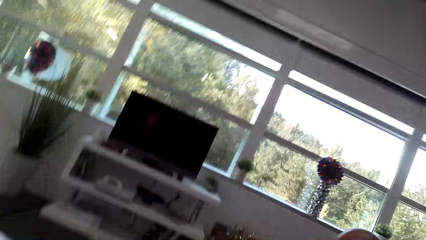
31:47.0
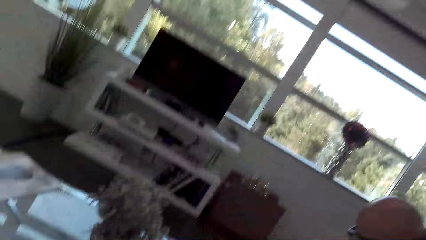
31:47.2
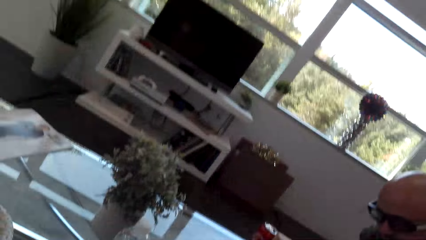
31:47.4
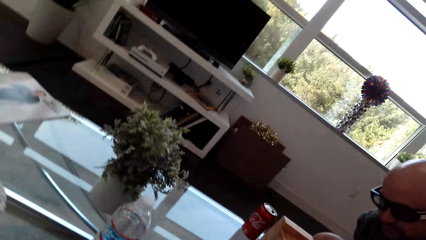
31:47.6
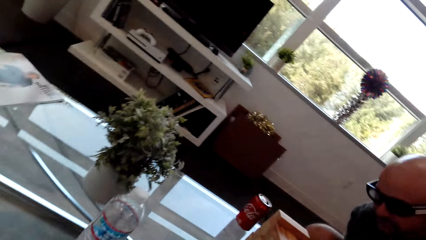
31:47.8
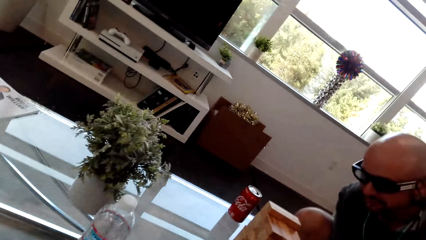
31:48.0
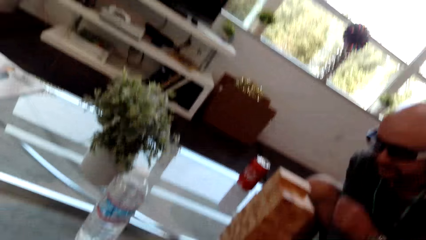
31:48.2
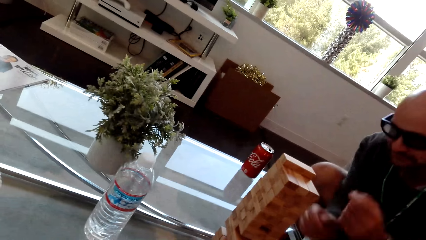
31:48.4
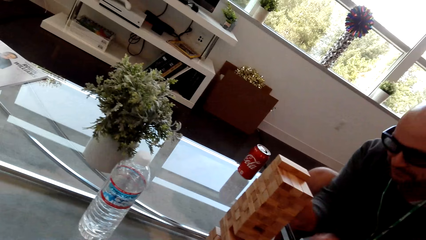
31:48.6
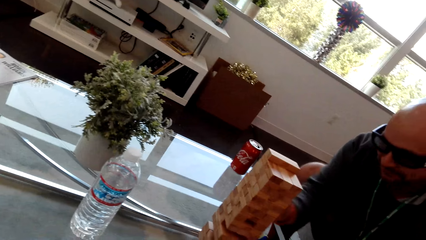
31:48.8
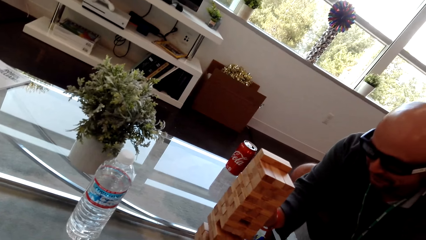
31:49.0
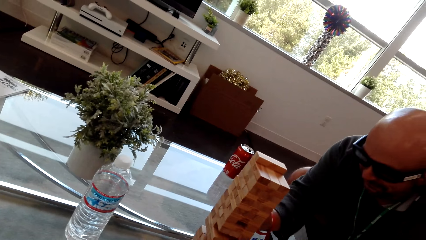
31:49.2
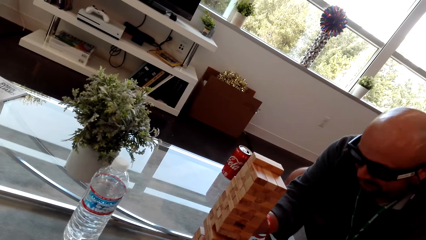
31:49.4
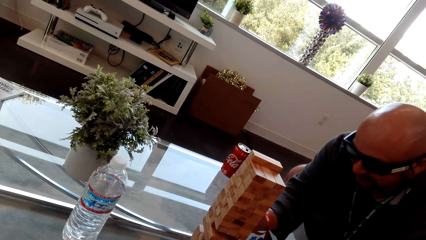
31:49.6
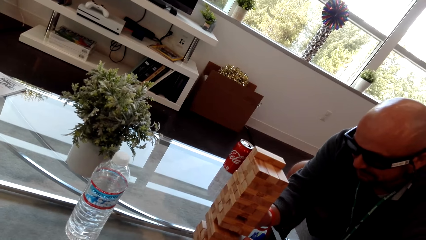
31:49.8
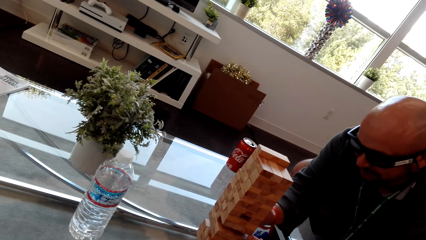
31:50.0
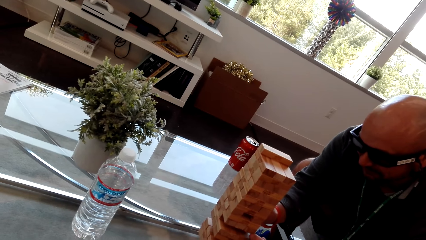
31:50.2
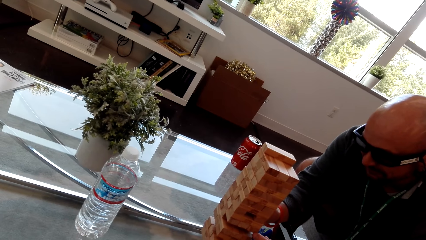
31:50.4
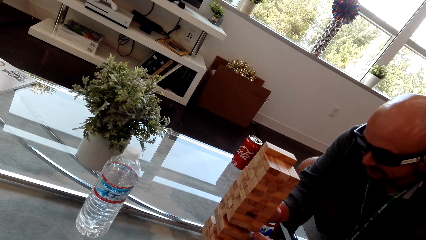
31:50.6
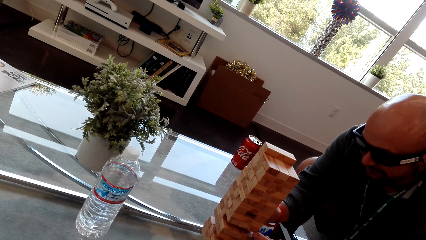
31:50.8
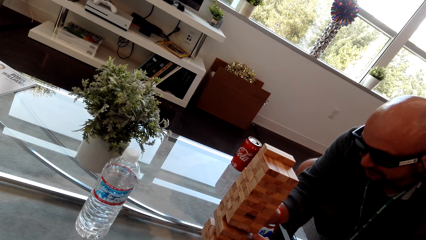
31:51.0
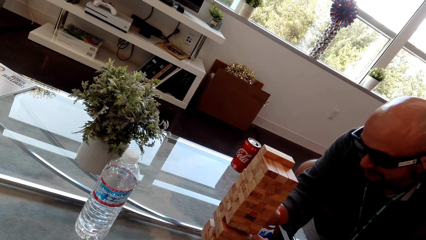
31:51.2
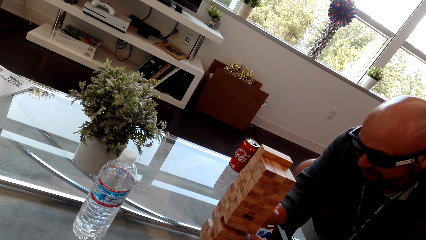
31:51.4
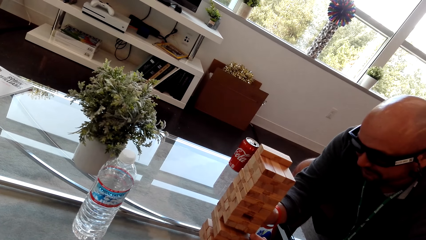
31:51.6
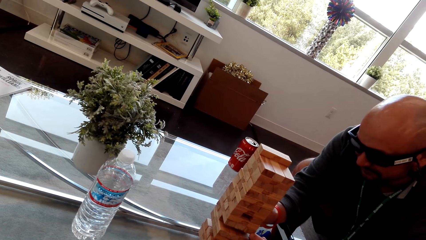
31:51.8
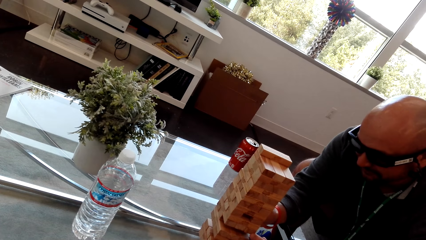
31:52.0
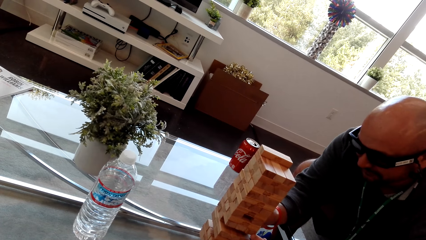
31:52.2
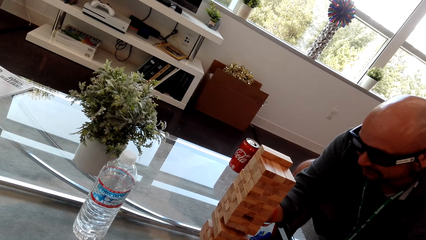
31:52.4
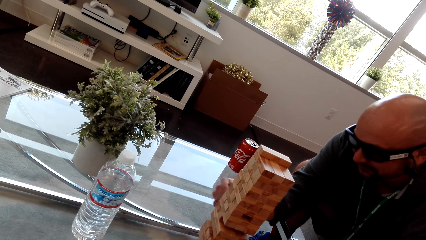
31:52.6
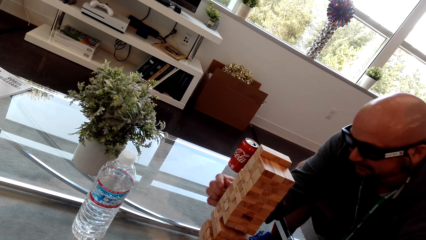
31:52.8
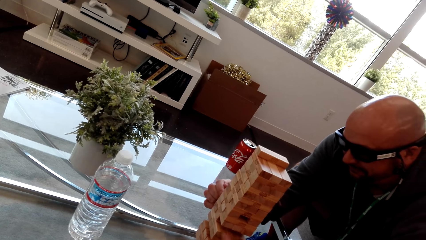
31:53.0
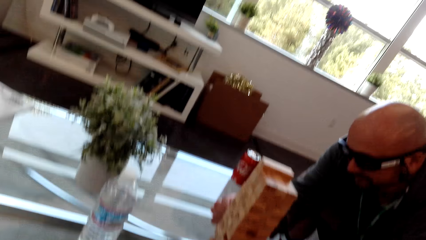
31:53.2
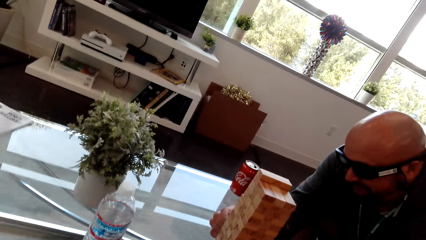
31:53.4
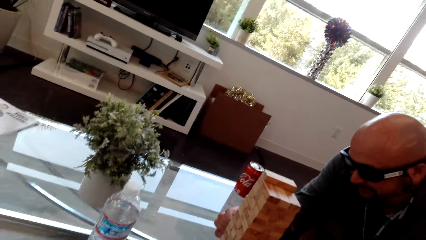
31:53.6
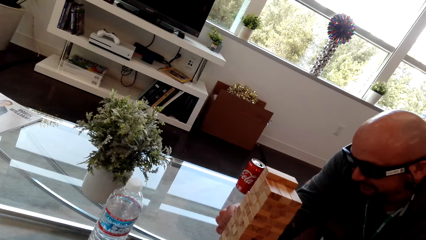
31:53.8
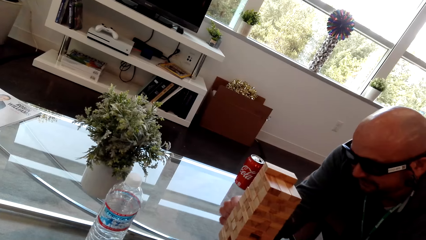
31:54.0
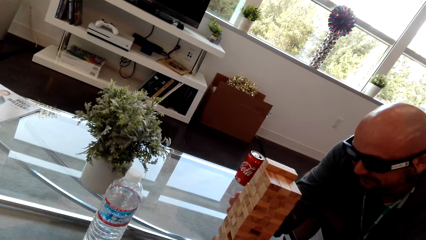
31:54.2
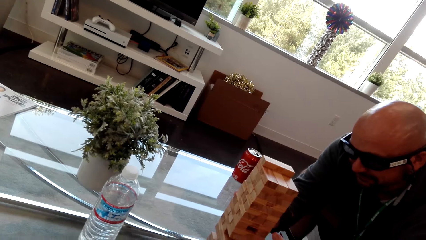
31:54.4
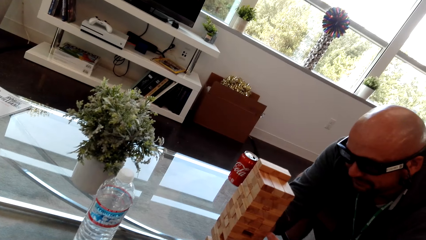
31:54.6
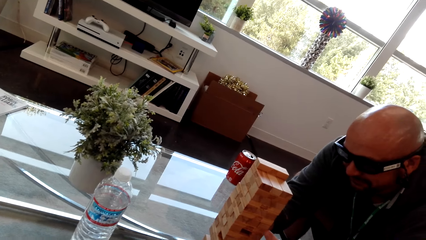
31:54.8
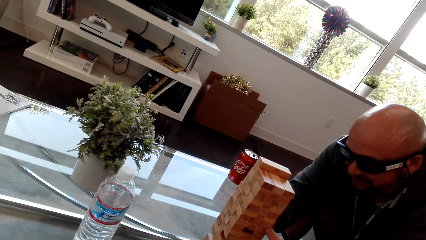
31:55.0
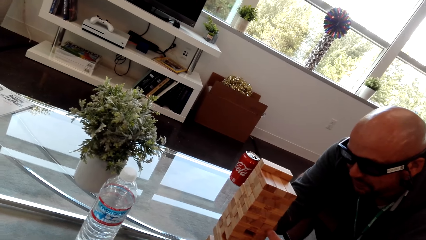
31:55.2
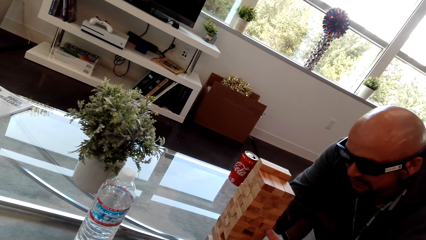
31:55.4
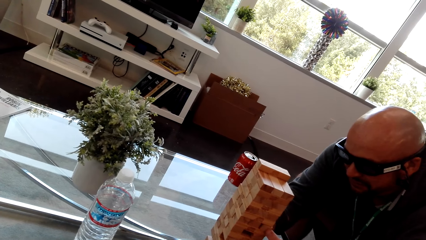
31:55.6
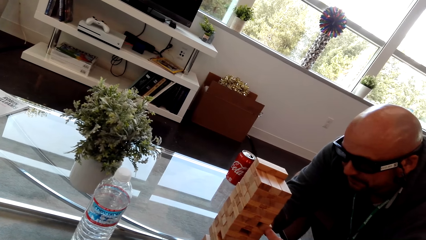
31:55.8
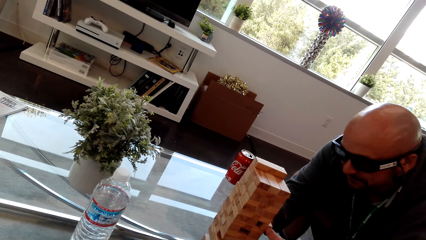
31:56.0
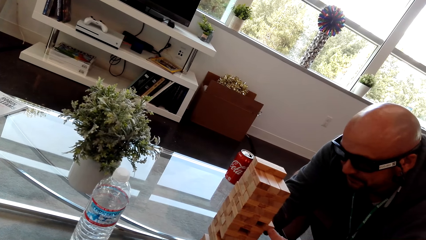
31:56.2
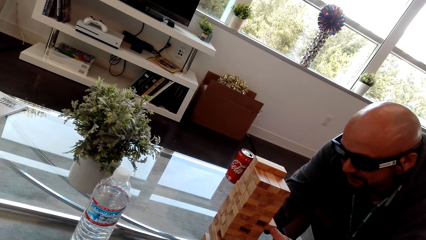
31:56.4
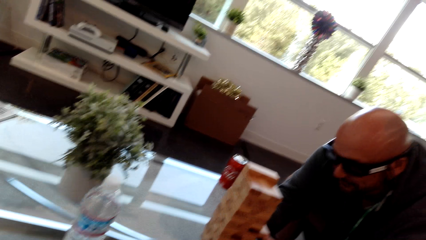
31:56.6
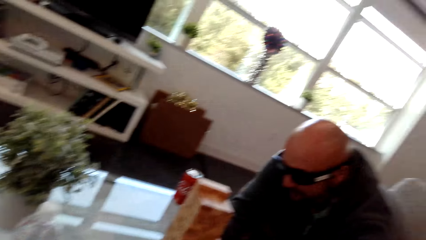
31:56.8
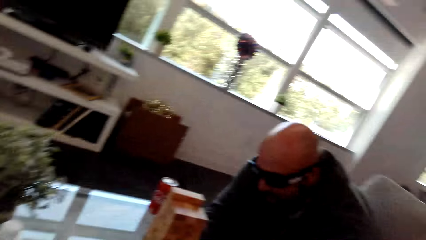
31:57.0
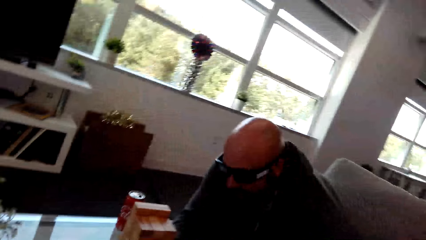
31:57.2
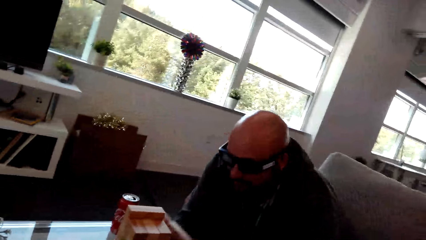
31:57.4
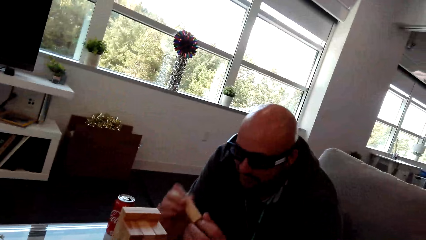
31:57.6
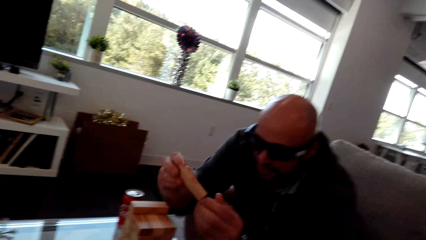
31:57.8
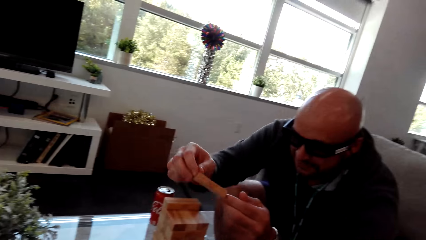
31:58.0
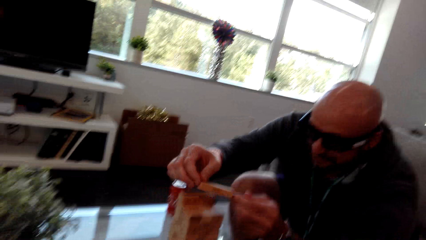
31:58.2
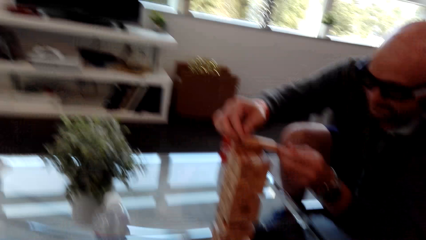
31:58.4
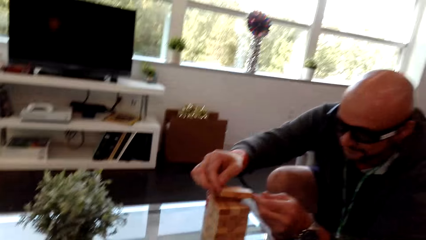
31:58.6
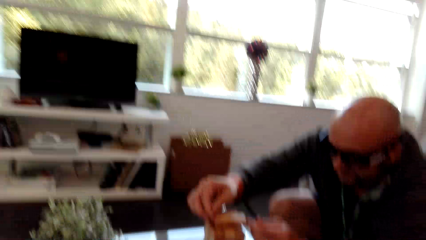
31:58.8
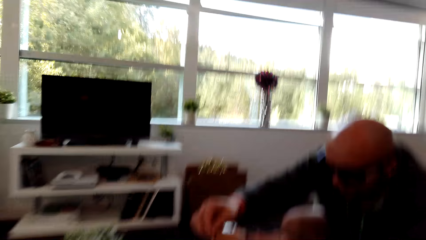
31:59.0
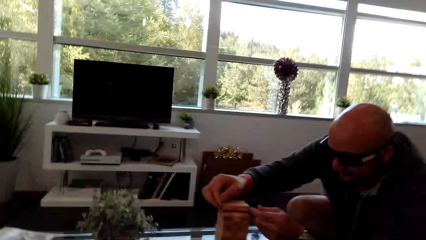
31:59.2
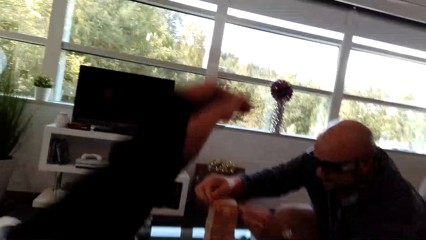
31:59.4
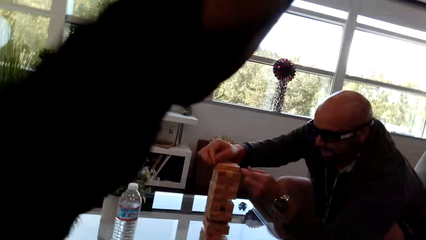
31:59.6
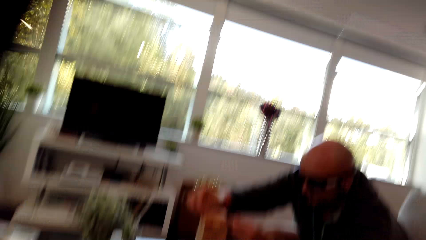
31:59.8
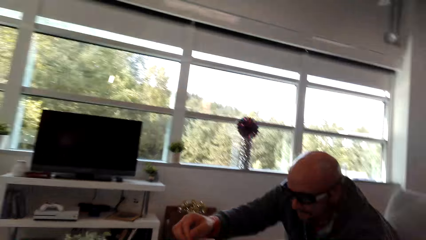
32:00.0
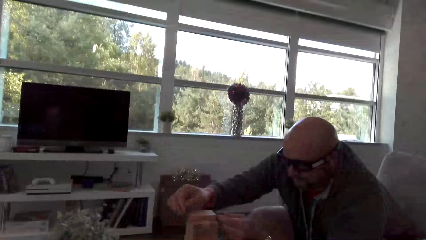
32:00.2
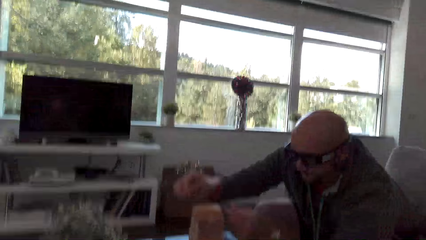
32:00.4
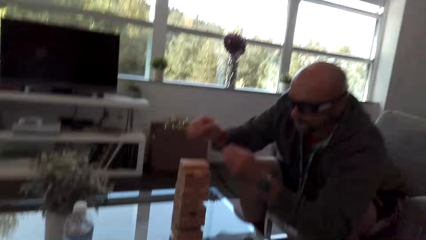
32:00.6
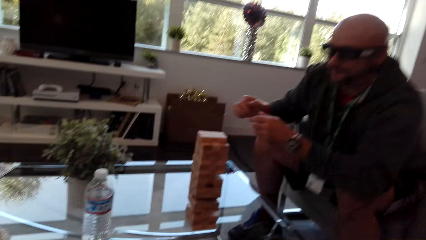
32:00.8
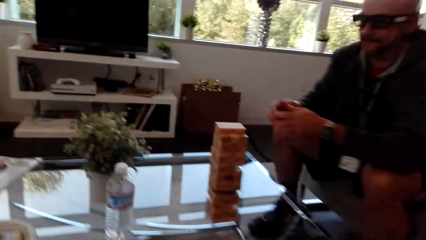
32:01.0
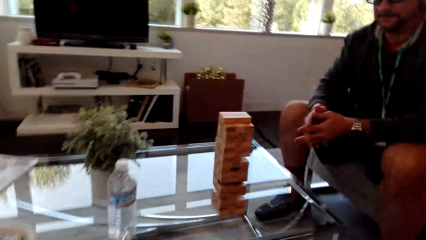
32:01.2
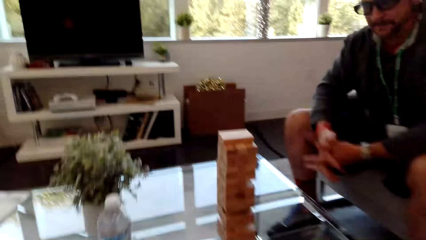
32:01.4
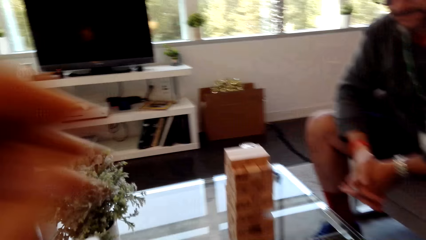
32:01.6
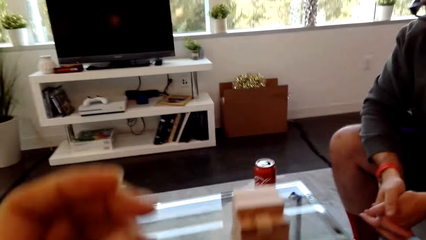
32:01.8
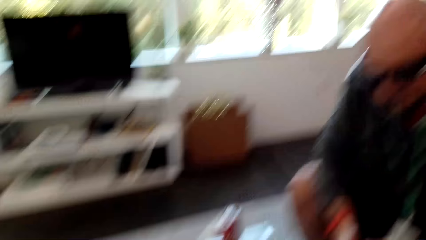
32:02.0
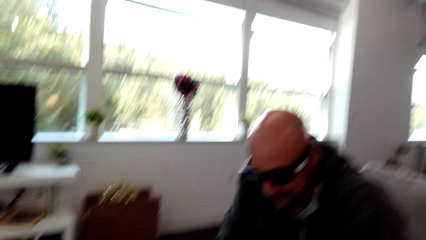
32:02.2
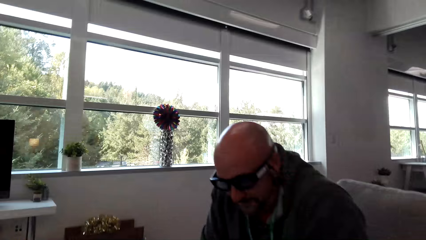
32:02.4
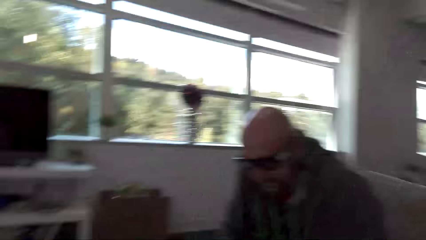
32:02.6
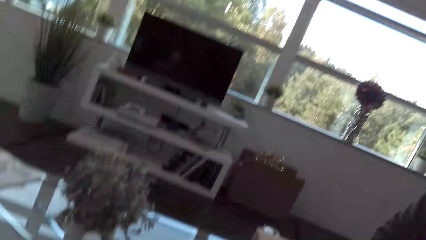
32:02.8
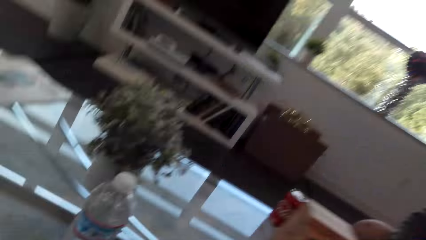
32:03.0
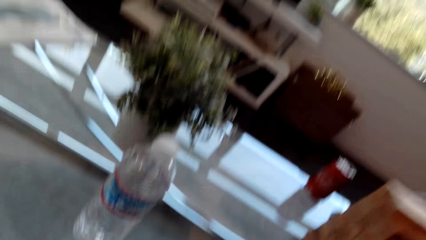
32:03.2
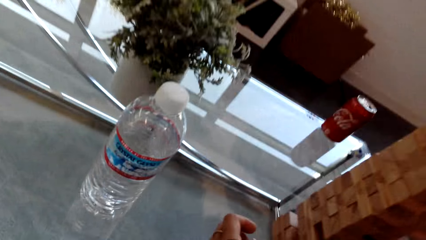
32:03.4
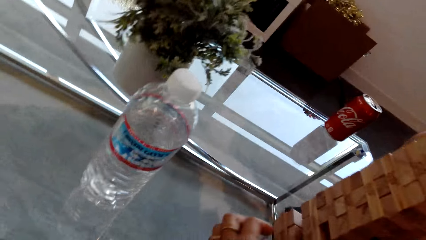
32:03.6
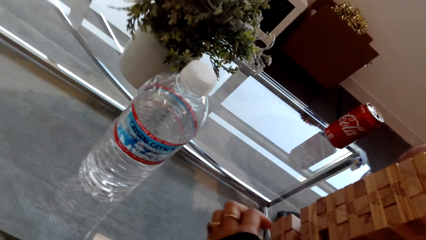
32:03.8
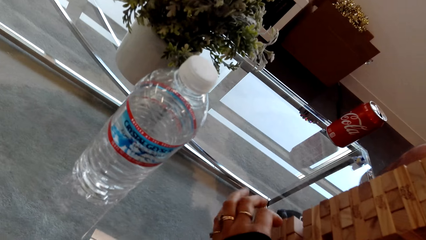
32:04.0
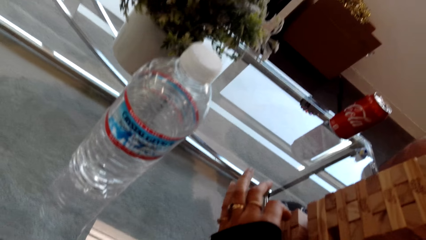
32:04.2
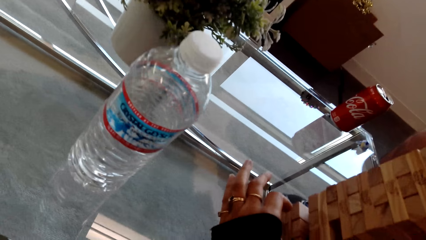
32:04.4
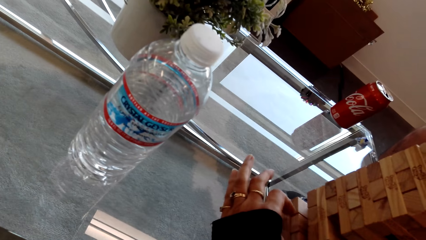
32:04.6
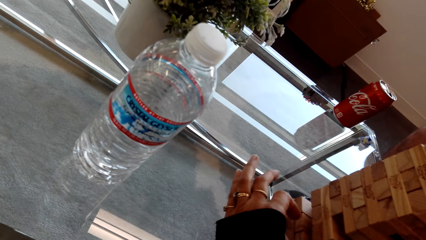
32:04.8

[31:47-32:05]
A man removes a block. The man plays the stacking block game. The camera wearer puts the block on top of the others. They lift their hand. The man removes his hand from the blocks. The camera wearer touches the block.
